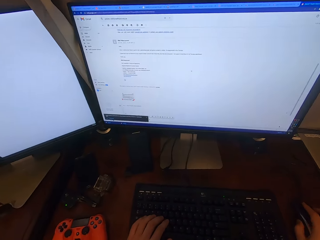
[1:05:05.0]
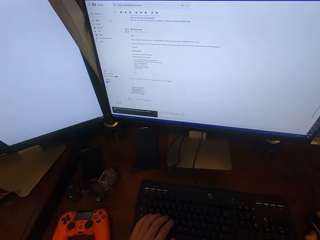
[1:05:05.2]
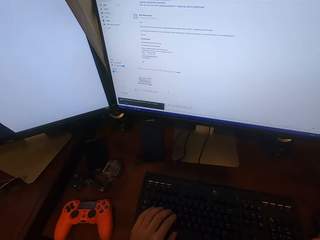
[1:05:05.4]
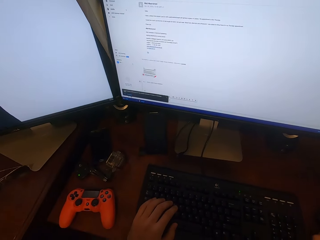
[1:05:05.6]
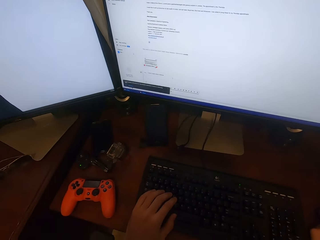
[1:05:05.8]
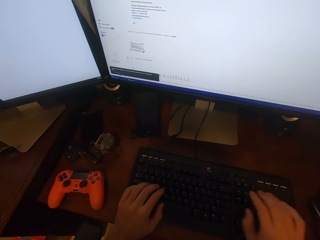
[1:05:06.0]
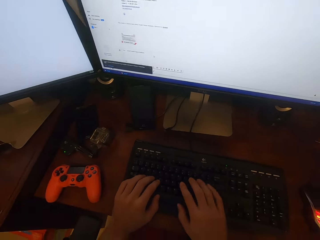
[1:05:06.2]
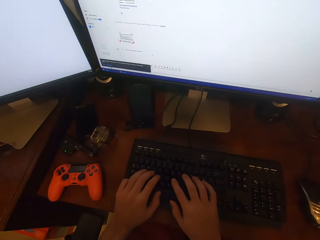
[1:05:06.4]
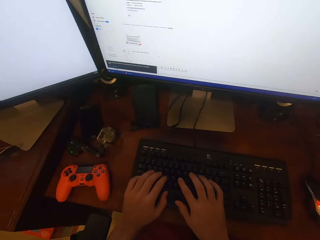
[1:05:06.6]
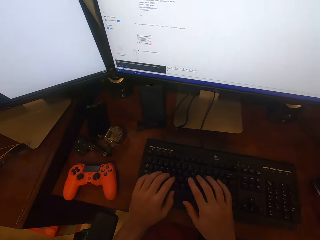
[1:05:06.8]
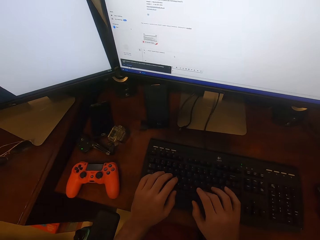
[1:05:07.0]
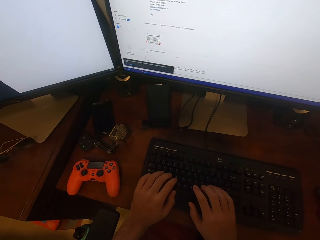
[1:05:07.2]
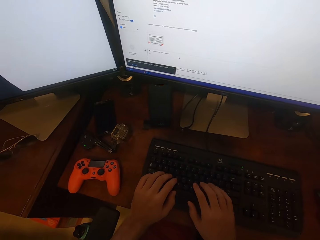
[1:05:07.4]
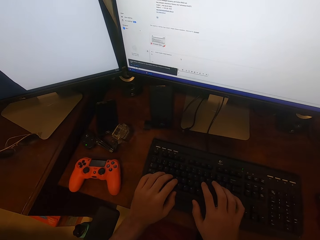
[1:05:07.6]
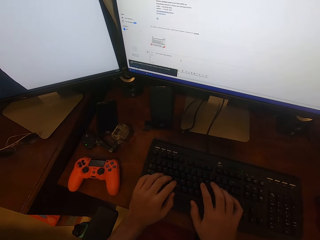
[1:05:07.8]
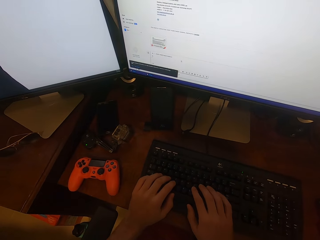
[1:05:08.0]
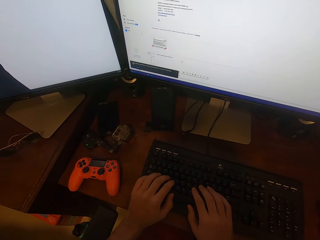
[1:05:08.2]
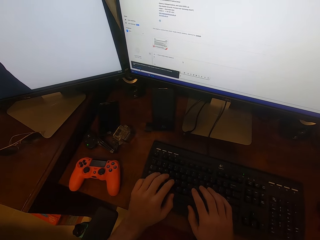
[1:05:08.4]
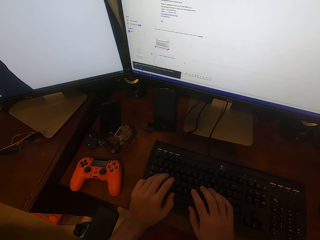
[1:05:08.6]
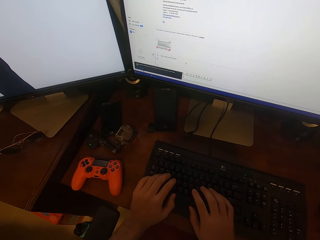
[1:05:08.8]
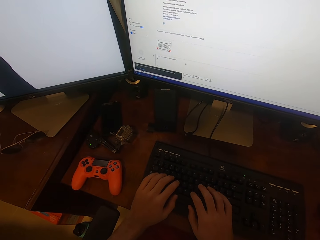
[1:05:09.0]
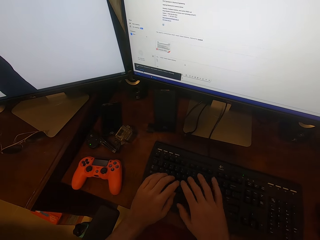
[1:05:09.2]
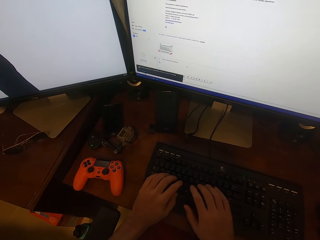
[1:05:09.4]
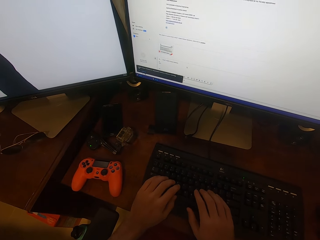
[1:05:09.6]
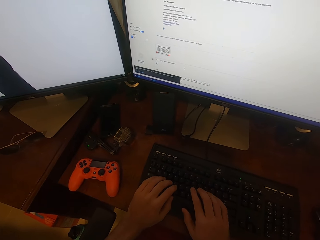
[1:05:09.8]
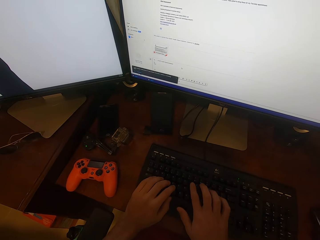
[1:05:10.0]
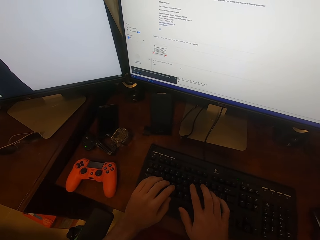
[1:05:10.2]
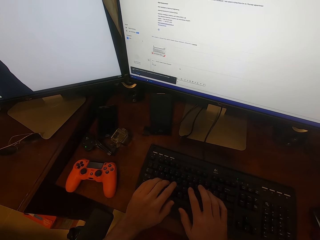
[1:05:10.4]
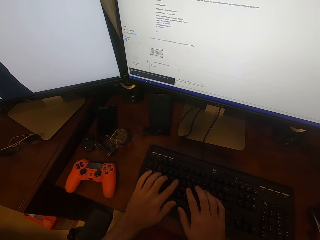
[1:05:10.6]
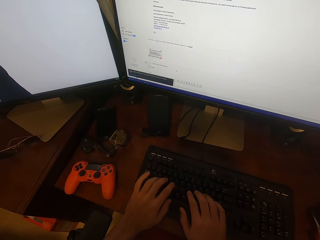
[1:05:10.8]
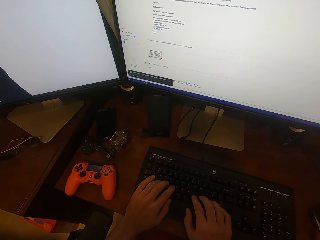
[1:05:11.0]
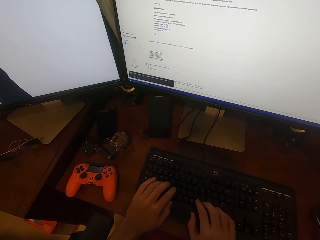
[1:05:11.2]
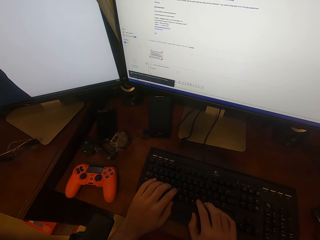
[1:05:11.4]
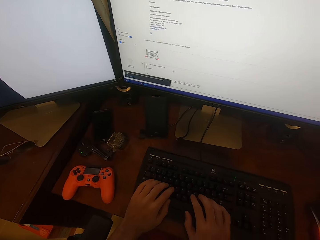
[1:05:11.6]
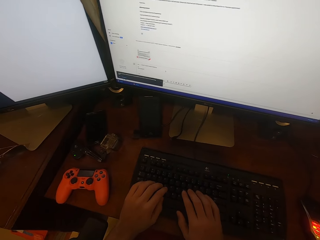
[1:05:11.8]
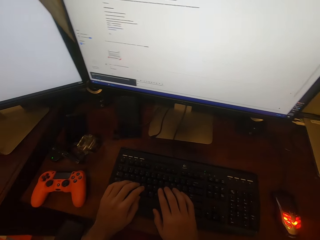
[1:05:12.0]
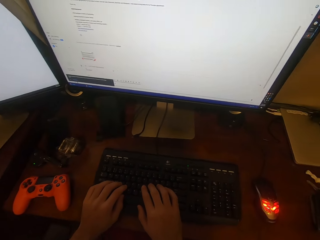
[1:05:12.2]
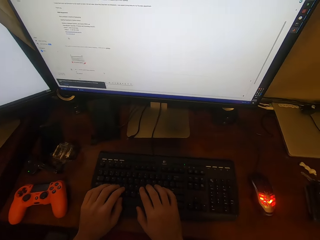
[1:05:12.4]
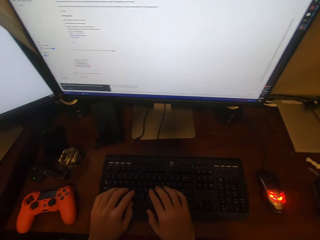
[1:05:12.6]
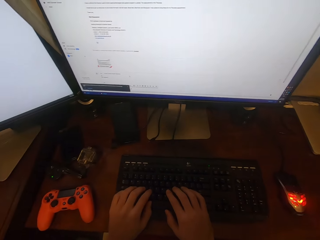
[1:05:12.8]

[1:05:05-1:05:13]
The camera wearer puts the left hand on the keyboard keys. They turn around. They operate the desktop with the keyboard. They do it again. They press on the keyboard keys.

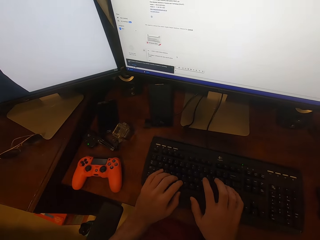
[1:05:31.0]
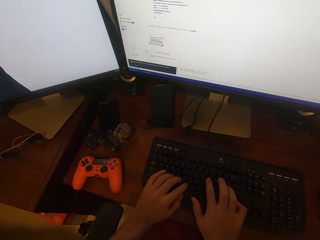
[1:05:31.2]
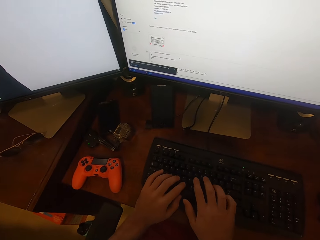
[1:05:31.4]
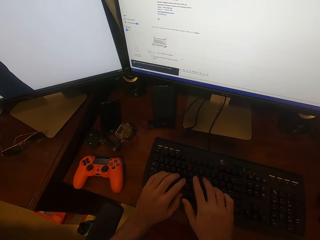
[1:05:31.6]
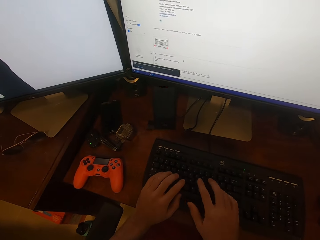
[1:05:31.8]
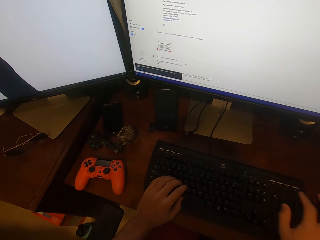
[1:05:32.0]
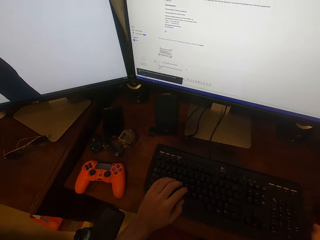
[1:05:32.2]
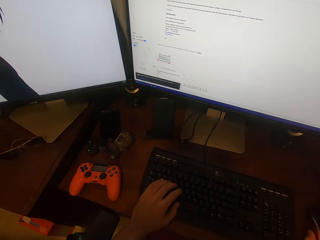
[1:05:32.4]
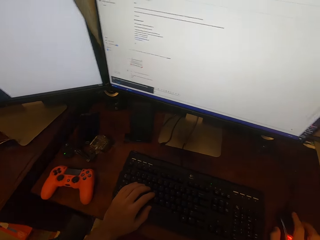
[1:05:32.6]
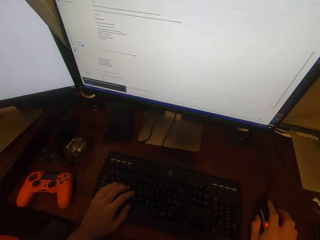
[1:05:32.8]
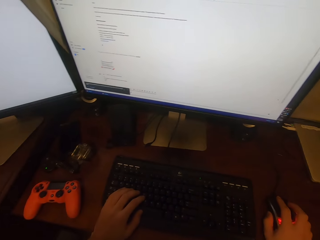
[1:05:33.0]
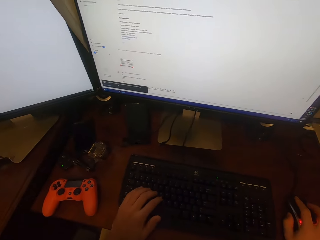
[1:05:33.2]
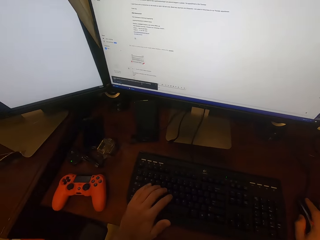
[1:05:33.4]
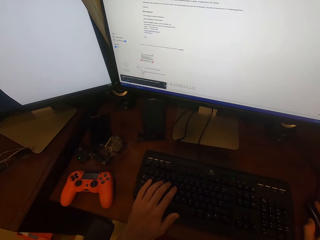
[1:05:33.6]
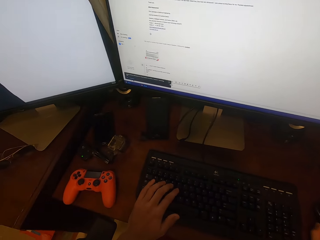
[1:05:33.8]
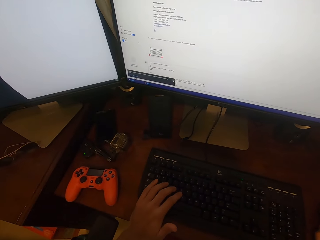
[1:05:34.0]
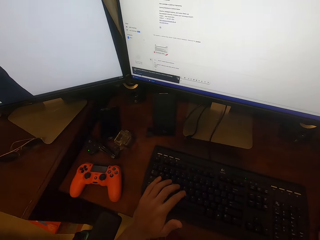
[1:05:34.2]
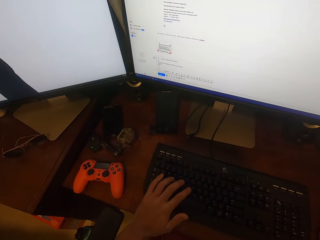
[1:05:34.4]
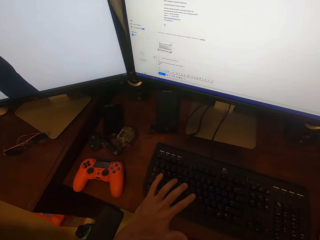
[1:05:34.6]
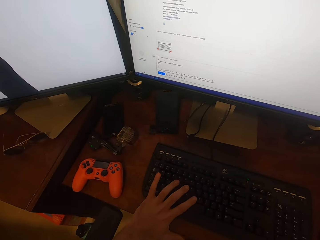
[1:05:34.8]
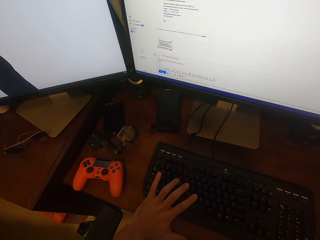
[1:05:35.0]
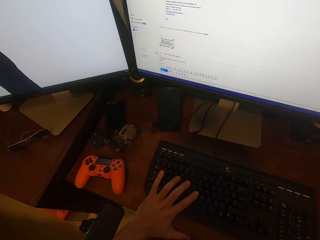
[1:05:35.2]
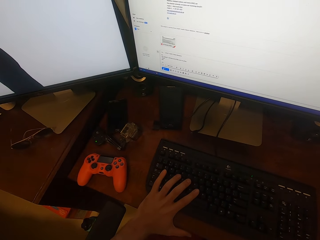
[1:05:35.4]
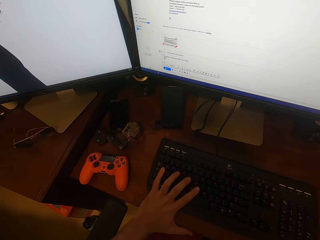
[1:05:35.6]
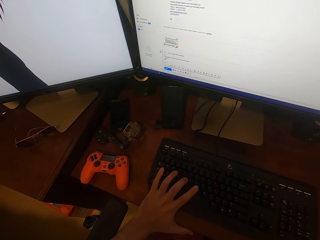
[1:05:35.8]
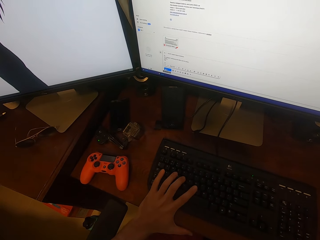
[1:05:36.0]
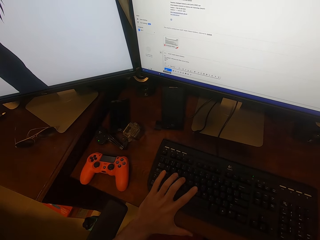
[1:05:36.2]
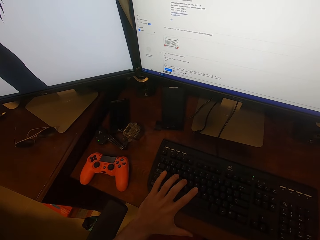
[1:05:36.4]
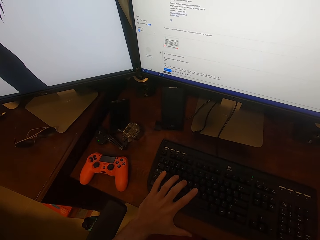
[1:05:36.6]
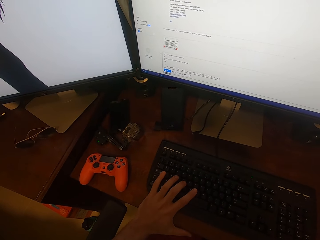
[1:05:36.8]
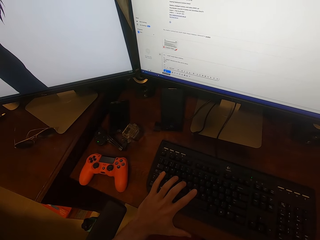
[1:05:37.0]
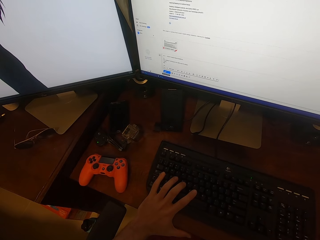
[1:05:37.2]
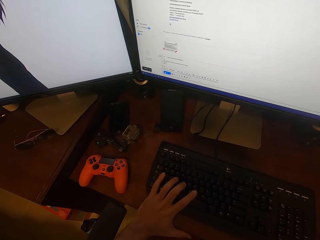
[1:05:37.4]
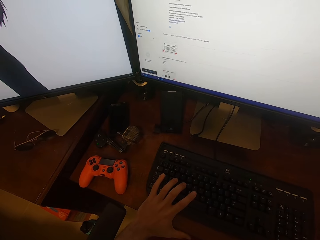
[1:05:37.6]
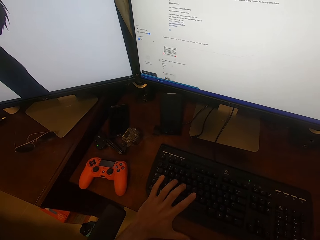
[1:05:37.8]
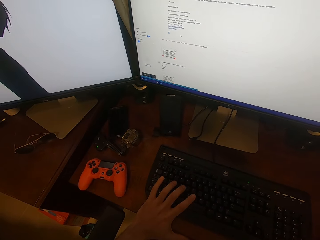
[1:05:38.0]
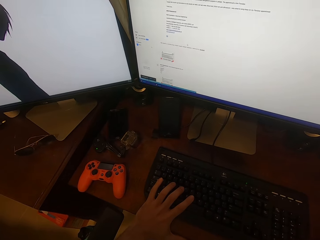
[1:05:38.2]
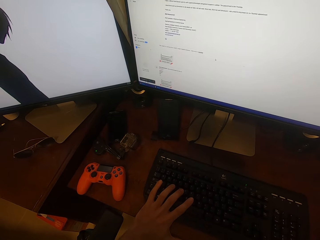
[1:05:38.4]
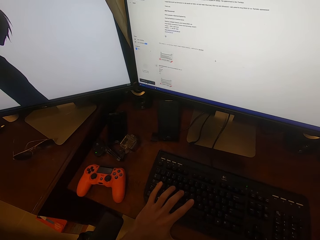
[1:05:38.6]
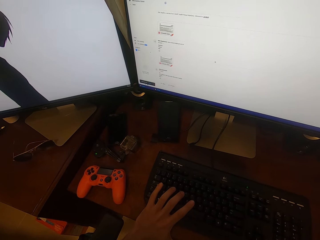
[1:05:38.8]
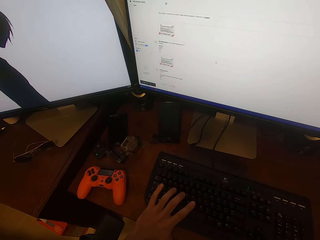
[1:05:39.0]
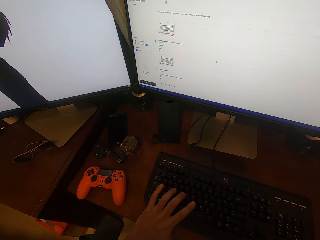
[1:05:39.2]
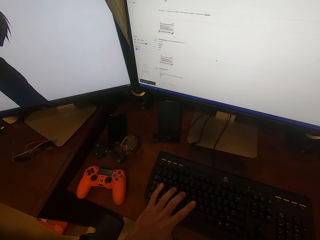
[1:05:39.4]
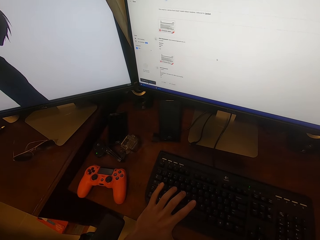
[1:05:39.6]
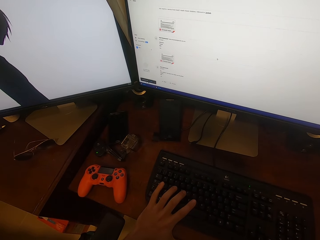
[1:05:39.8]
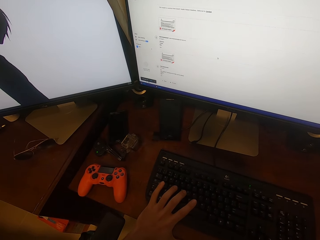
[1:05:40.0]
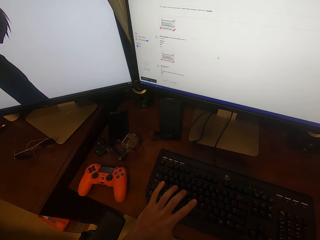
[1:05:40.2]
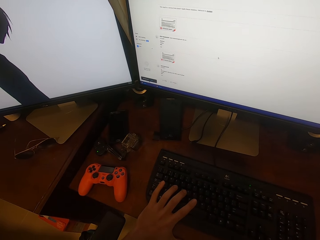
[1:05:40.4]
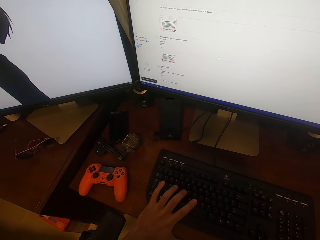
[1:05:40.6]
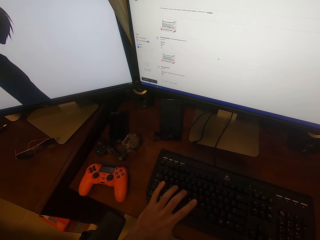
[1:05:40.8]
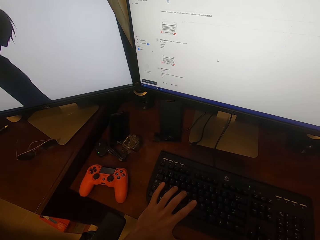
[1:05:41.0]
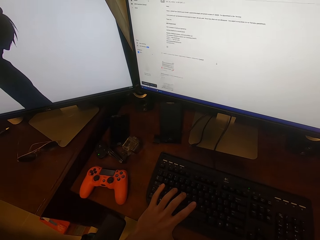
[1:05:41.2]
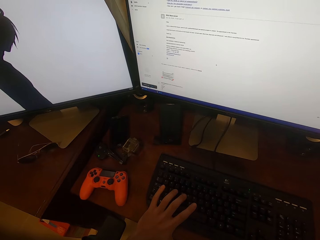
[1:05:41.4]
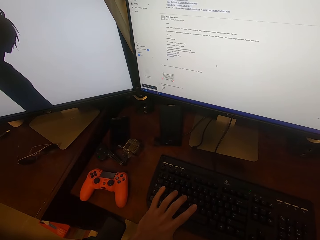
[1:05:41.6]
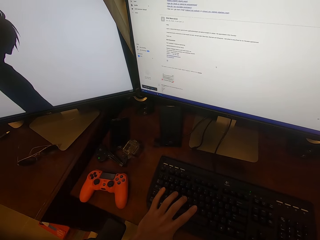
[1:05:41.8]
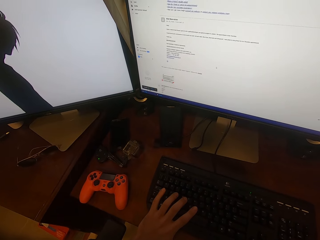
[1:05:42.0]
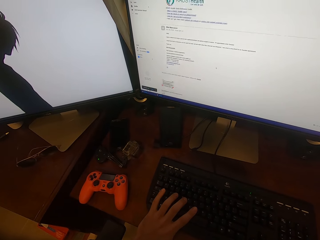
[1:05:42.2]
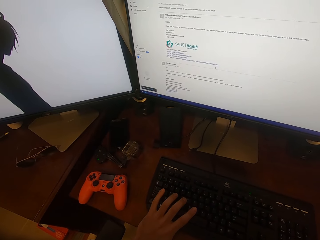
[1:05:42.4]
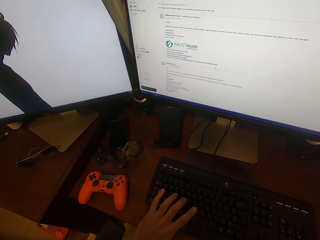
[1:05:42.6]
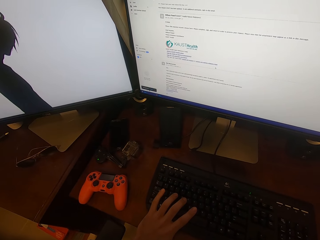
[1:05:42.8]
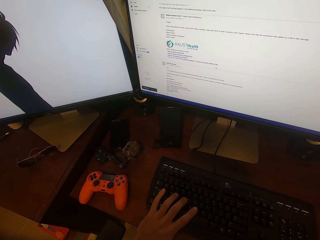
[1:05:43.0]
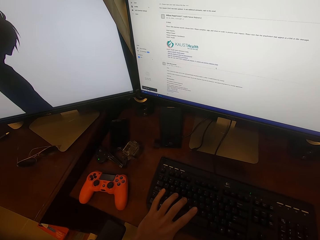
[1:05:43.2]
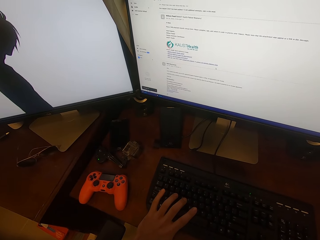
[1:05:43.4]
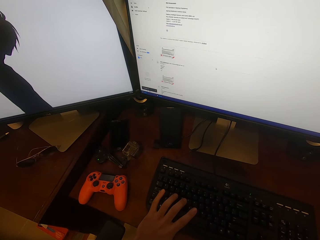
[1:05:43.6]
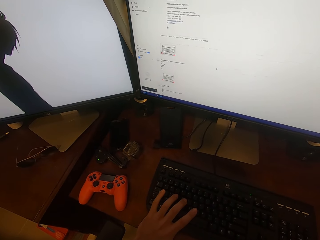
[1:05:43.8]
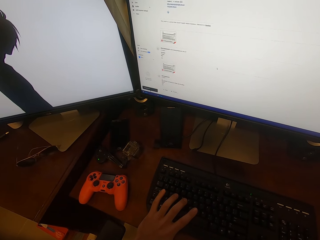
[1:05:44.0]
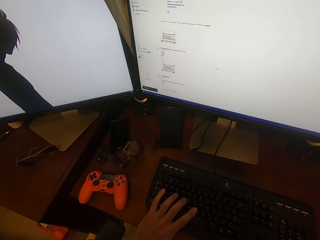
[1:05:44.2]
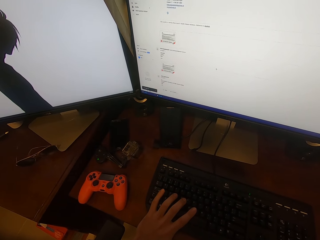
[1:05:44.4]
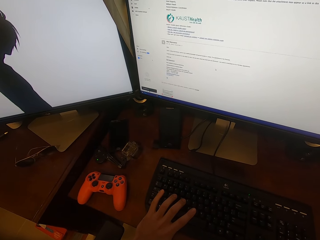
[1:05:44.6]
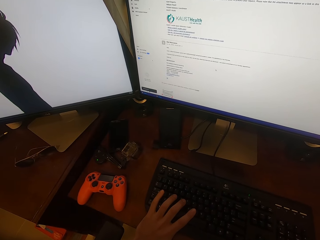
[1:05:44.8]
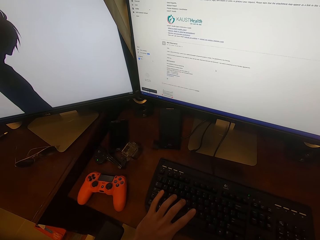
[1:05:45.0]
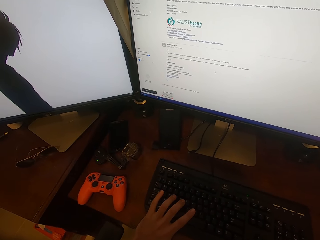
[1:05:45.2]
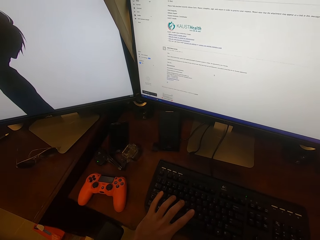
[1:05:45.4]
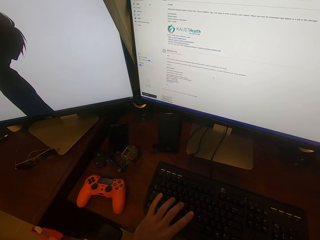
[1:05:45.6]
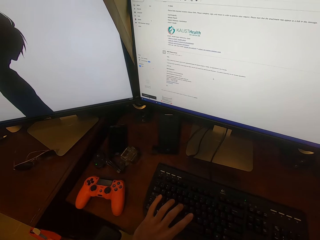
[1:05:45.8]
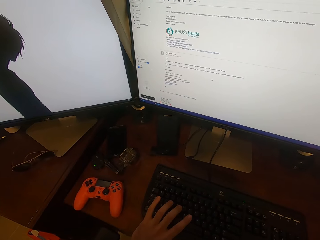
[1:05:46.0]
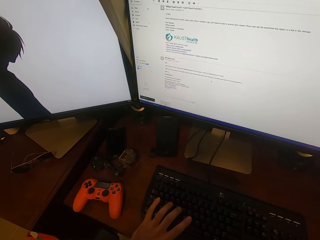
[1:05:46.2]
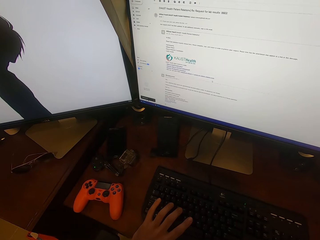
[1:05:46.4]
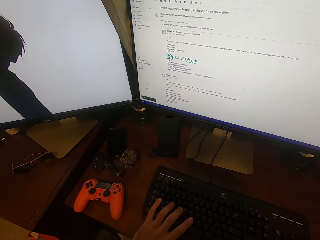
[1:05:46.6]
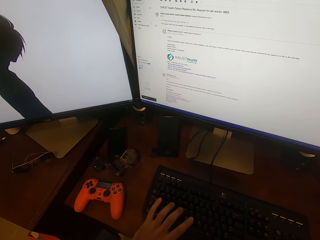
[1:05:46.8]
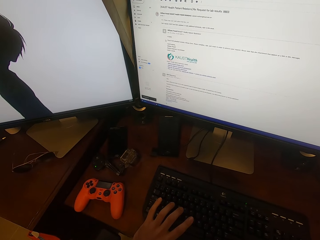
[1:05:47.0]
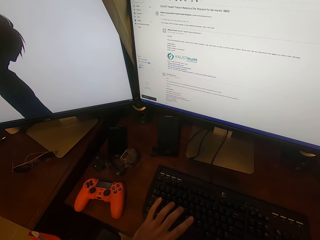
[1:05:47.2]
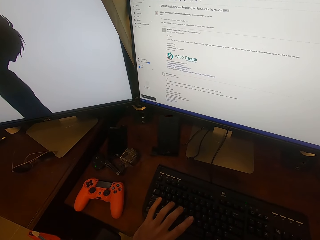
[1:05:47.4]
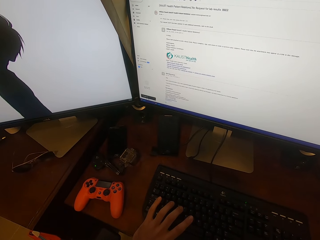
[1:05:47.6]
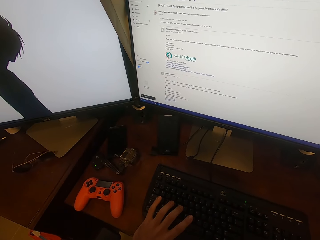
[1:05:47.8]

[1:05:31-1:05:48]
The camera wearer holds a mouse. They operate the desktop with the mouse. They turn around. They operate the desktop with the keyboard. They press on the keyboard keys. They move the mouse cursor on the screen. They hold on a keyboard key. They move the mouse cursor on the screen.
